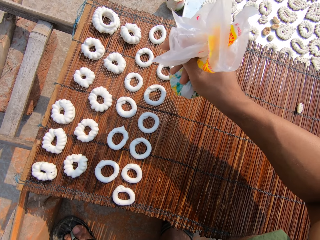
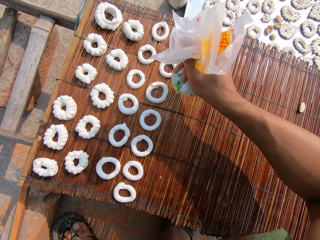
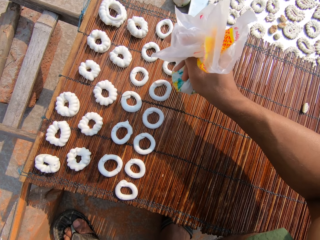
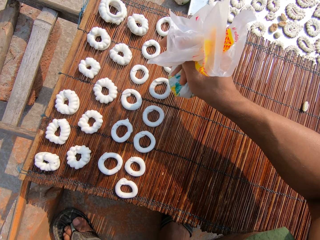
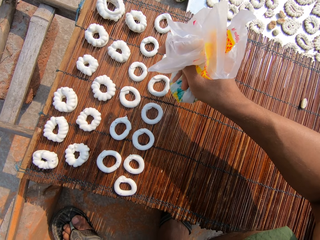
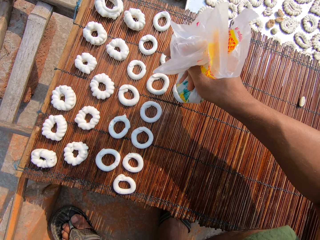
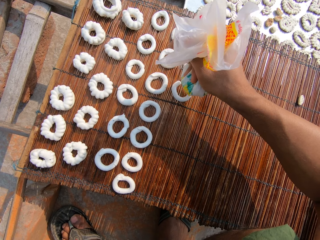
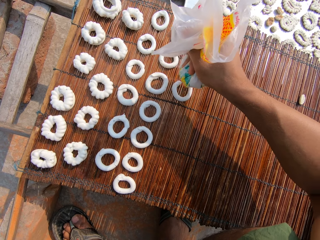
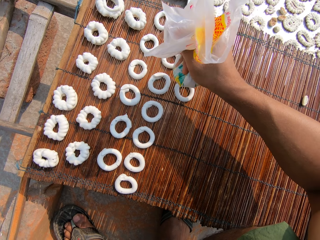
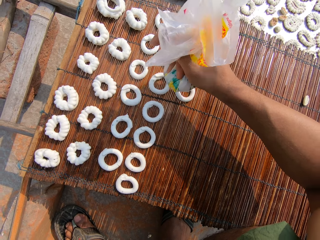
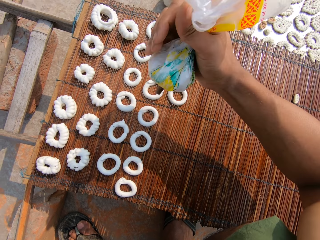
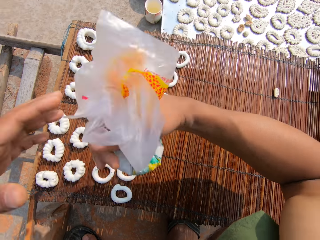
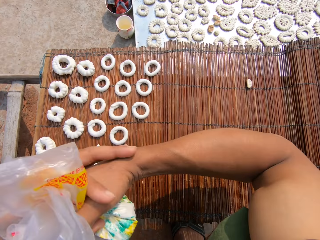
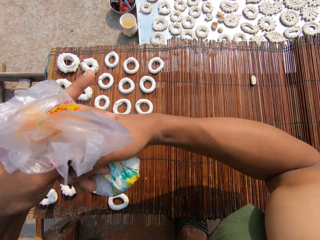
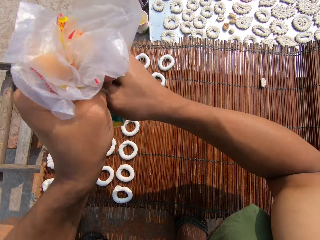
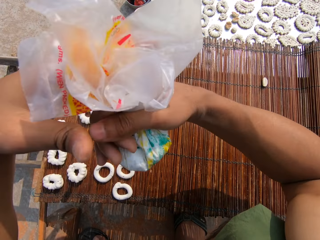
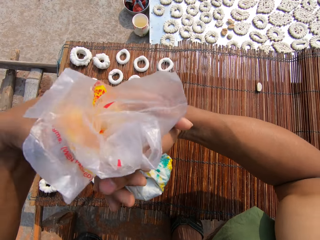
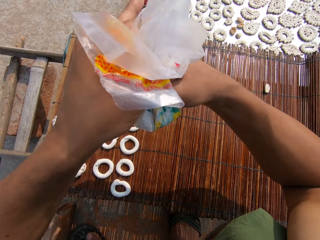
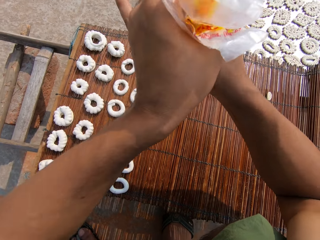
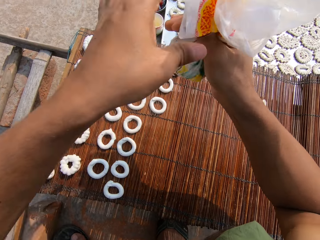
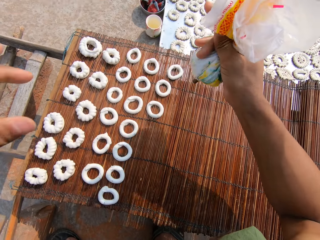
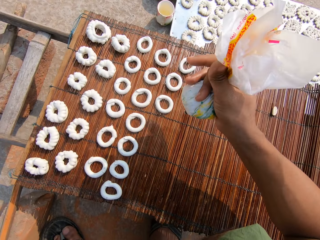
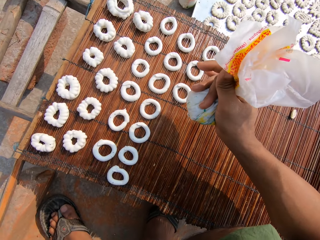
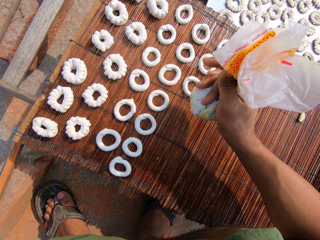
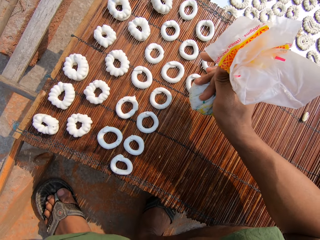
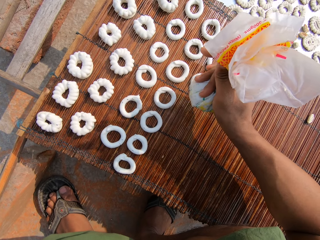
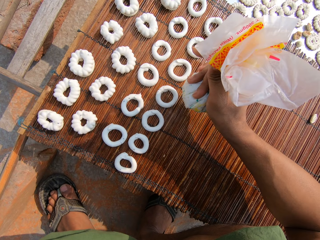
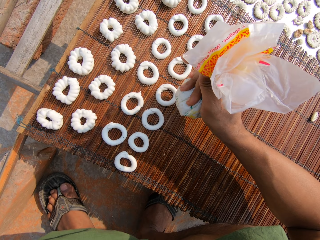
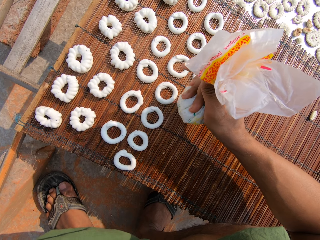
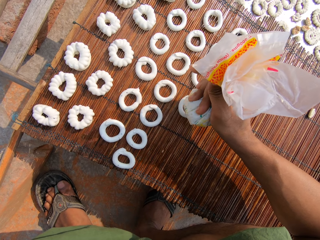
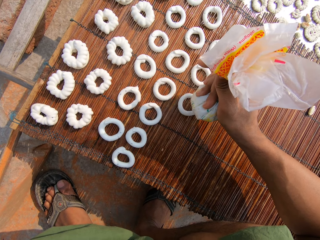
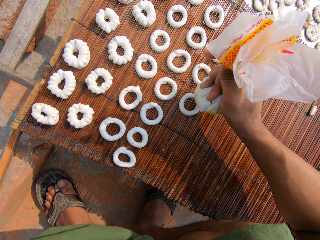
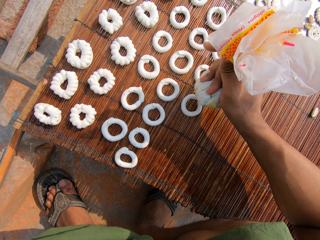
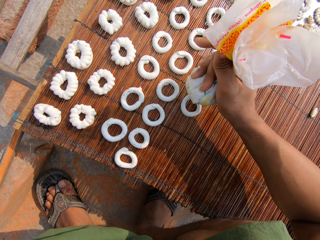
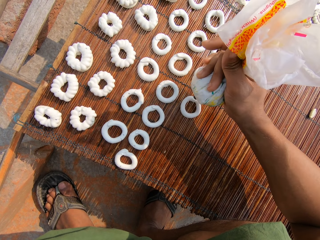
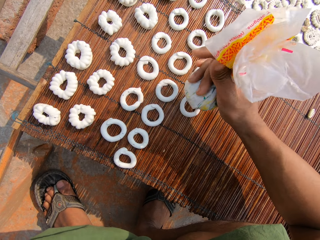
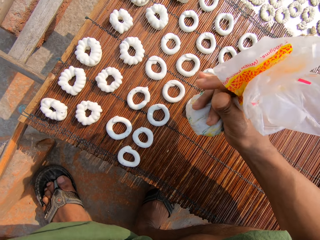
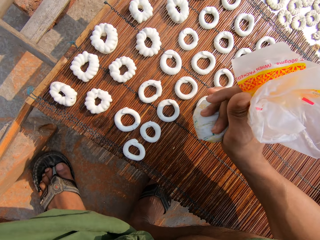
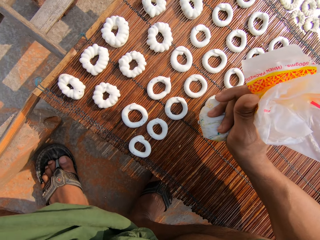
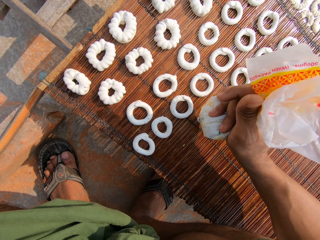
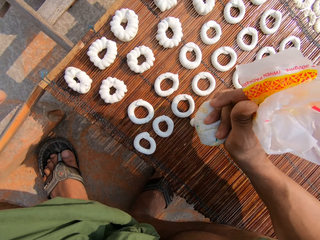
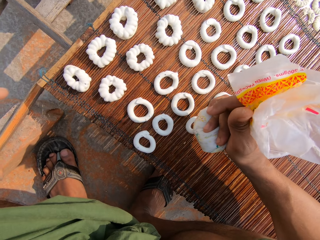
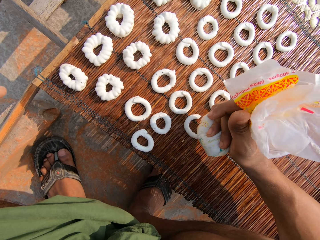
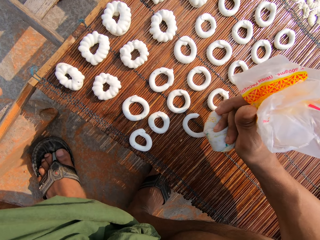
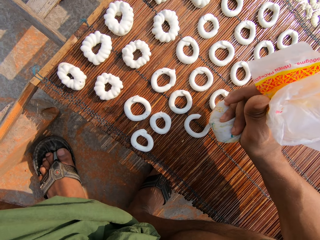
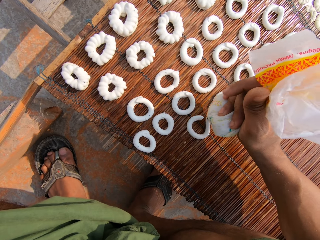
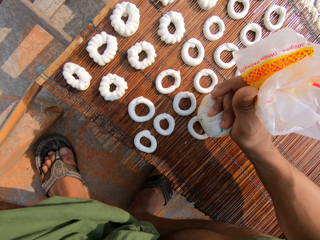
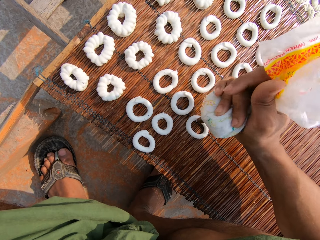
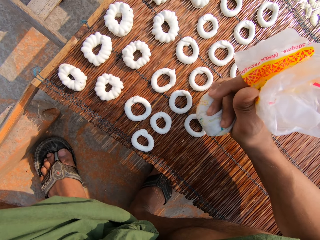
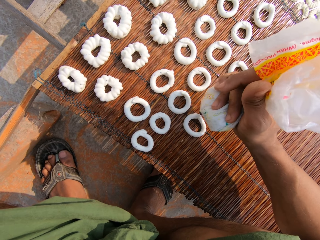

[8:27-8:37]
The camera wearer draws a circular pattern on the mat with the candy paste from the plastic bag in her right hand. She adjusts the plastic bag in her right hand with her left hand. She draws a circular pattern on the mat with the candy paste from the plastic bag in her right hand. She does so again.

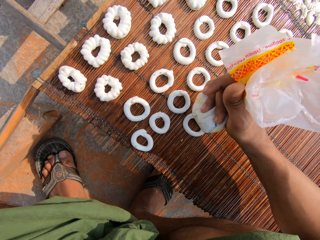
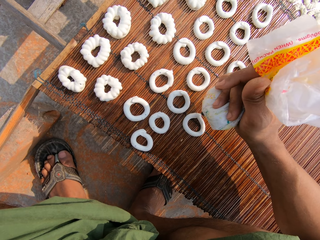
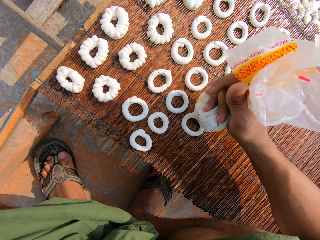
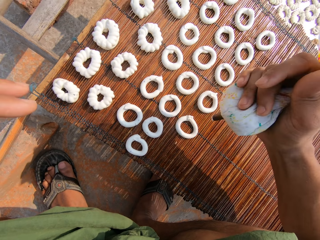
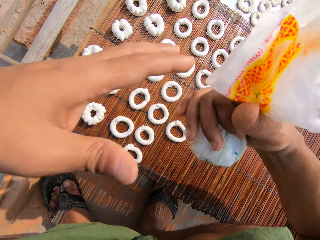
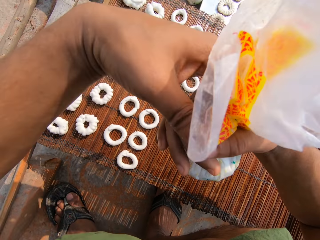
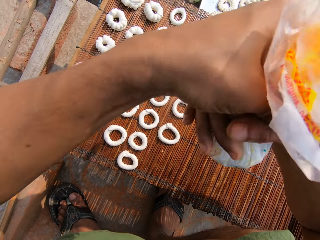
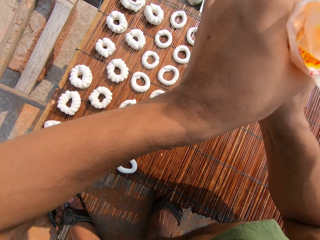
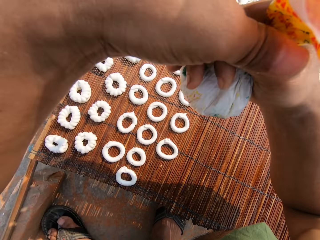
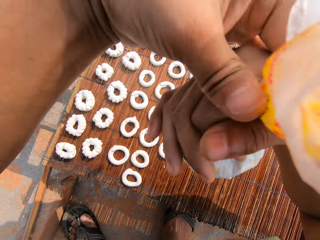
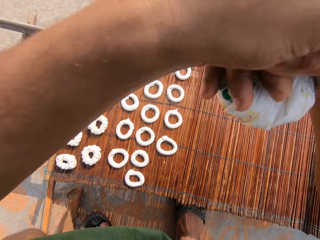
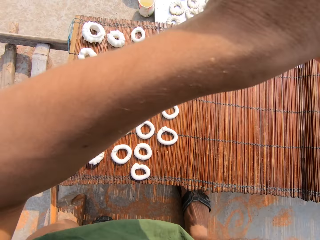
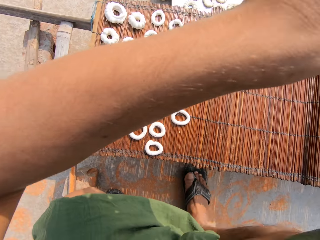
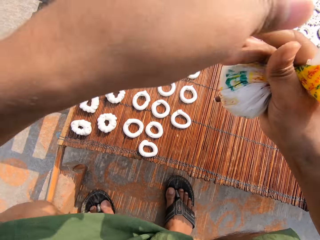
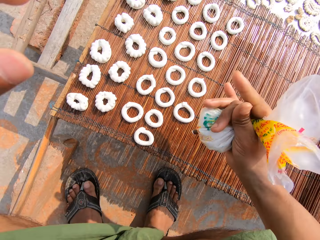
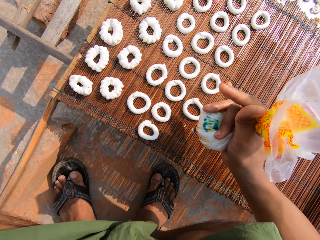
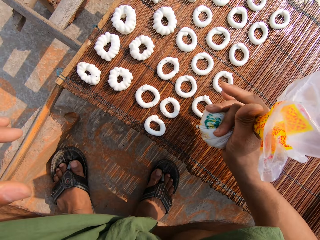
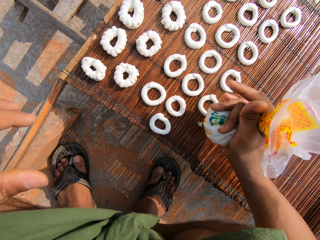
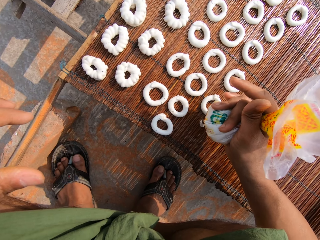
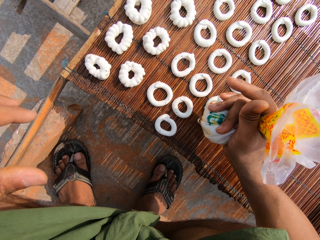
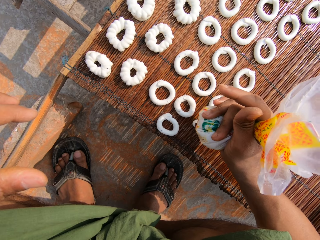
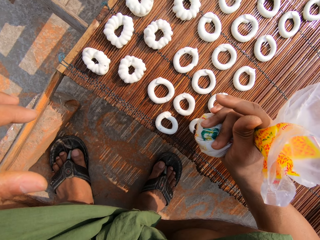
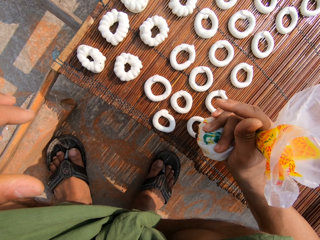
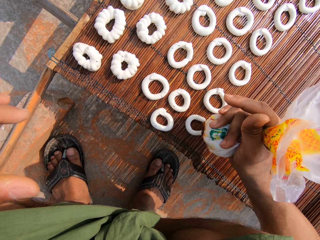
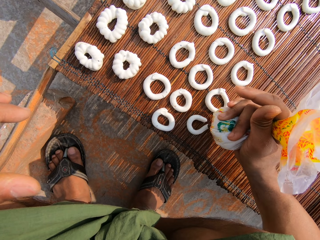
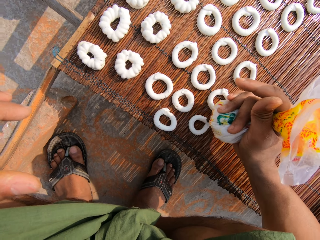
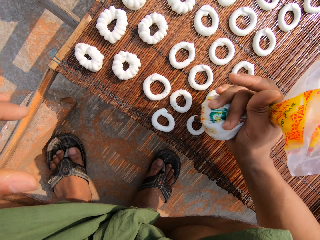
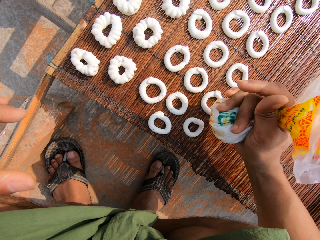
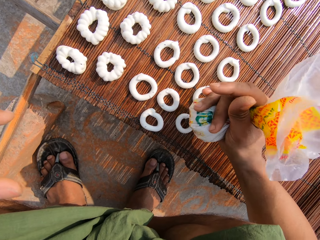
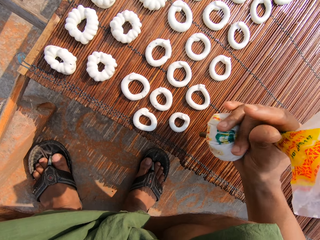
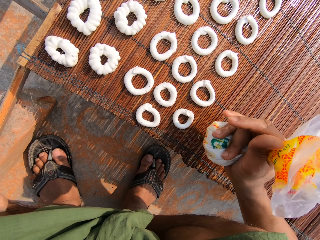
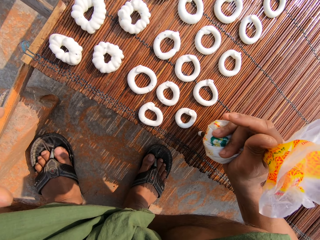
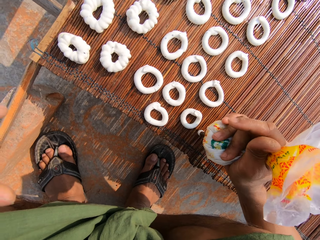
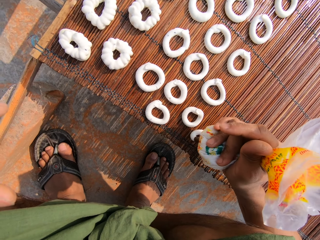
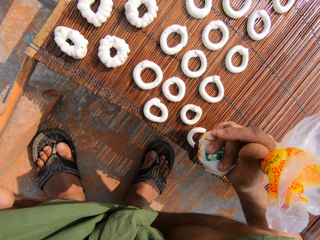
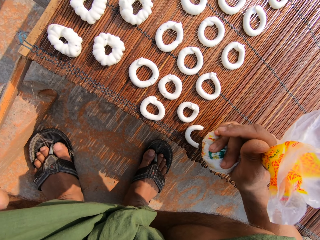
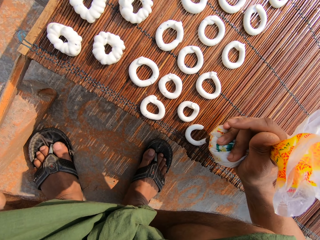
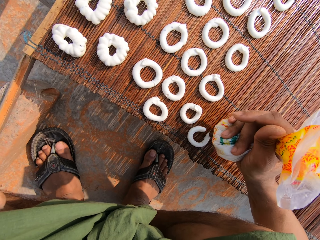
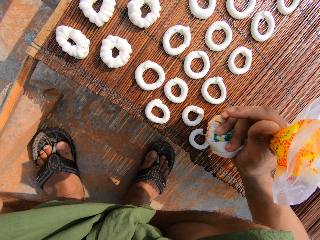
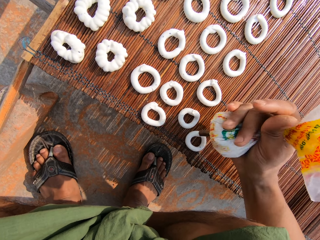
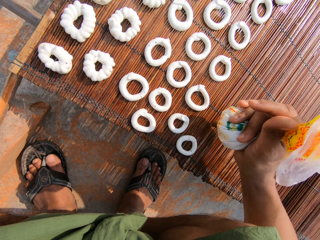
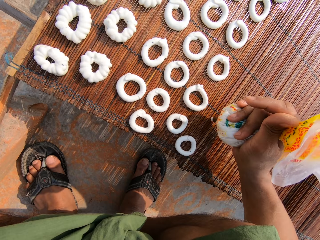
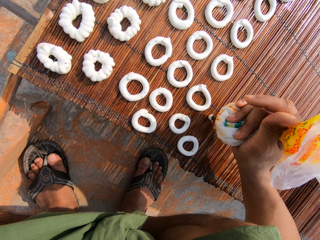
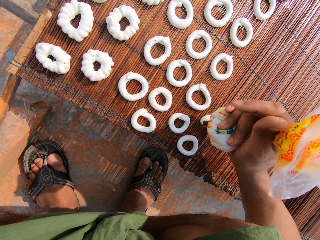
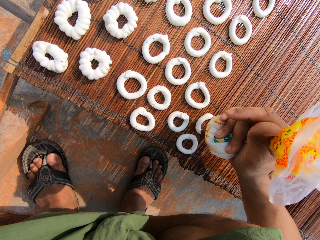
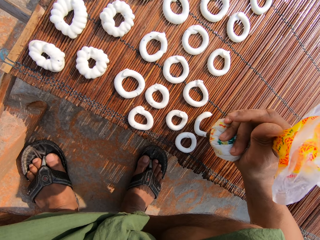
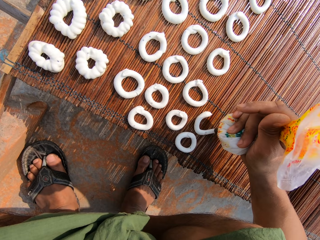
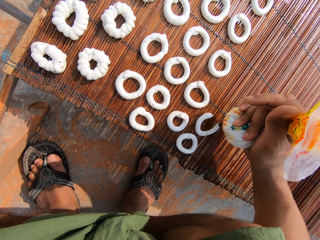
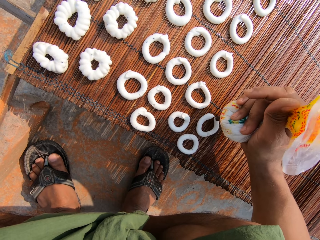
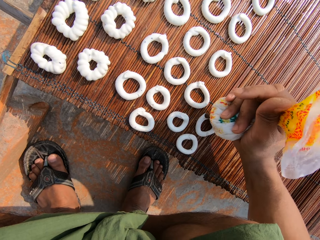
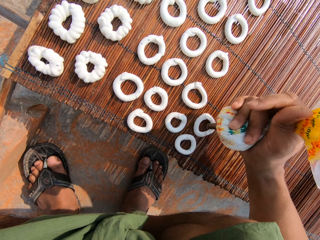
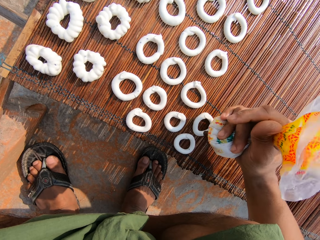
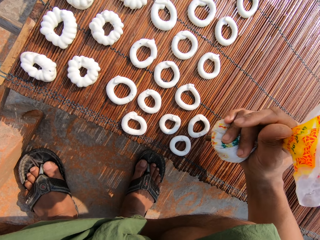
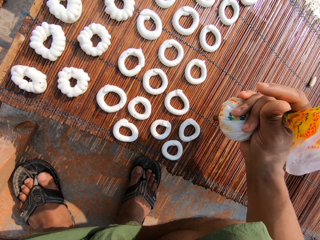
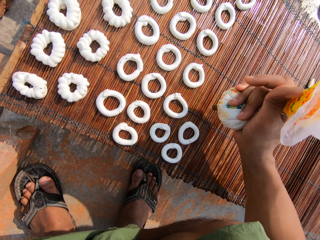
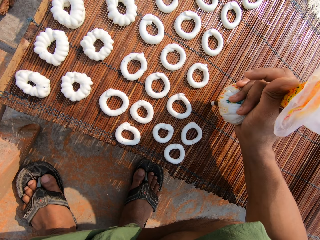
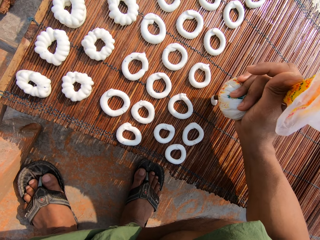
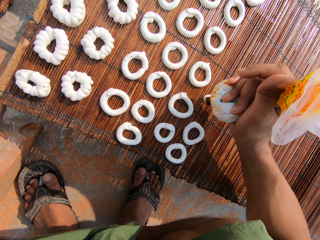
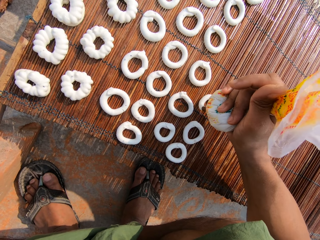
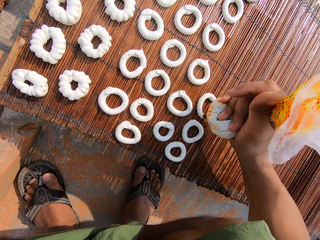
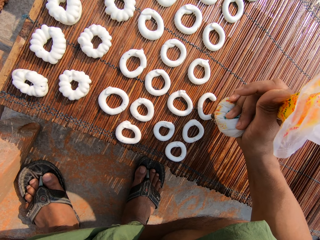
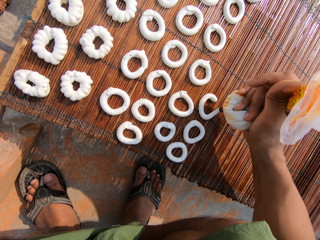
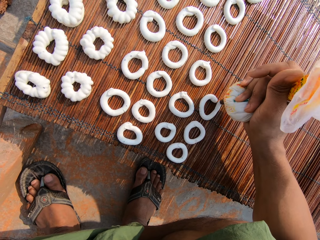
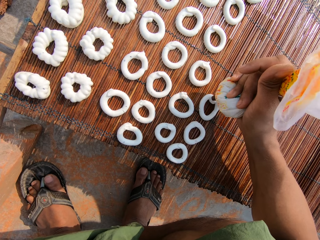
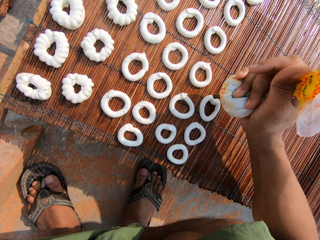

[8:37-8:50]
The camera wearer adjusts the plastic bag in her right hand with her left hand. She draws a circular pattern on the mat with the candy paste from the plastic bag in her right hand. She does so repeatedly.
